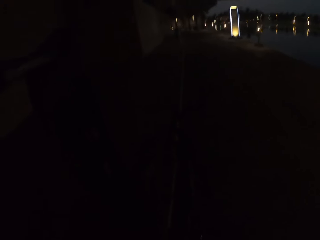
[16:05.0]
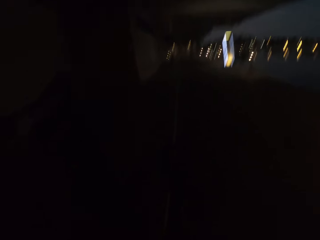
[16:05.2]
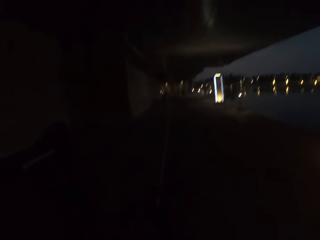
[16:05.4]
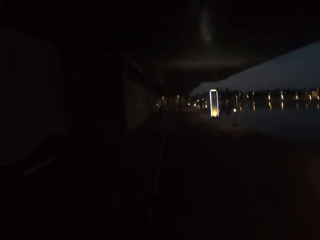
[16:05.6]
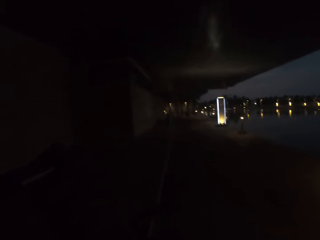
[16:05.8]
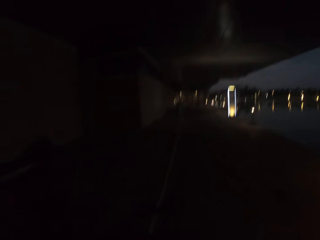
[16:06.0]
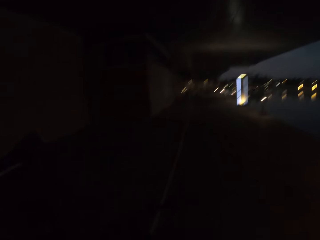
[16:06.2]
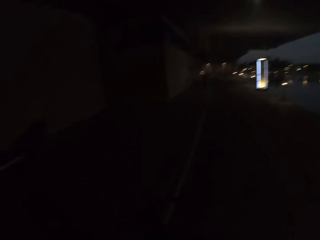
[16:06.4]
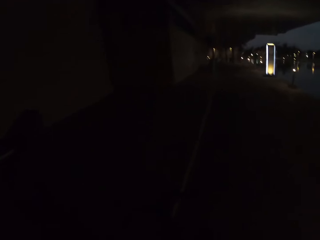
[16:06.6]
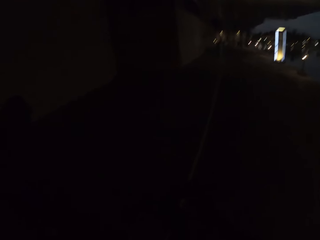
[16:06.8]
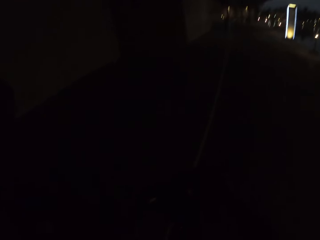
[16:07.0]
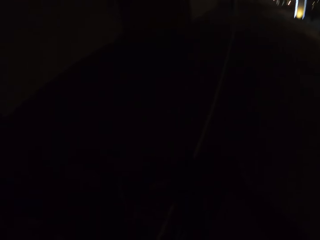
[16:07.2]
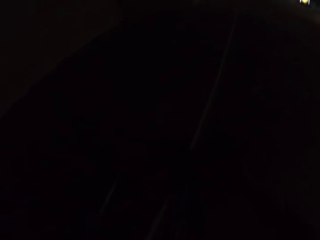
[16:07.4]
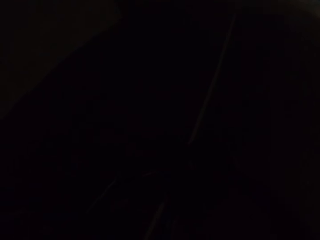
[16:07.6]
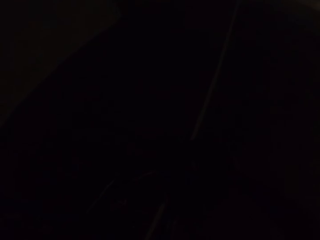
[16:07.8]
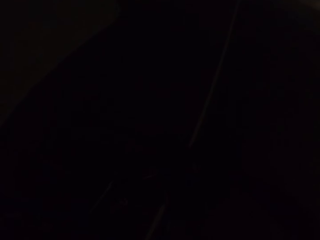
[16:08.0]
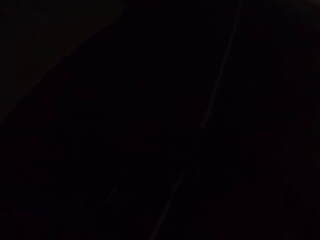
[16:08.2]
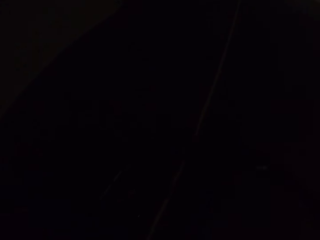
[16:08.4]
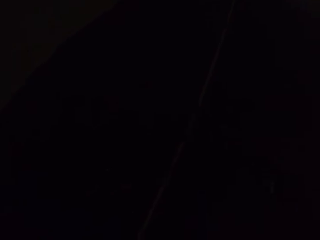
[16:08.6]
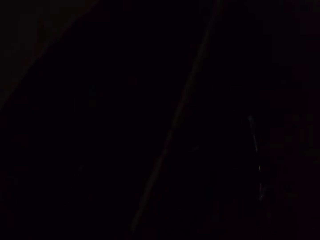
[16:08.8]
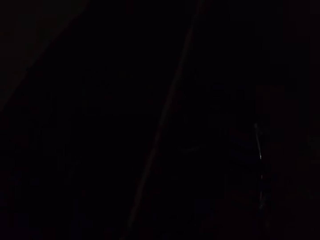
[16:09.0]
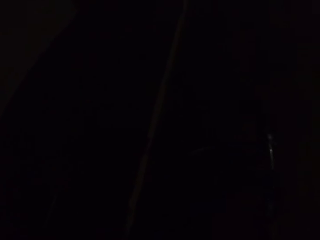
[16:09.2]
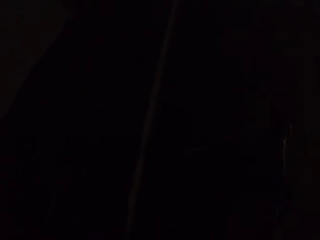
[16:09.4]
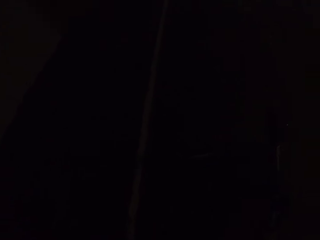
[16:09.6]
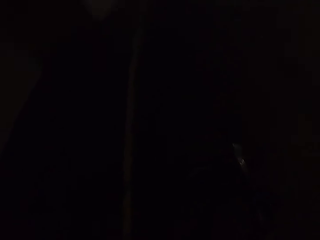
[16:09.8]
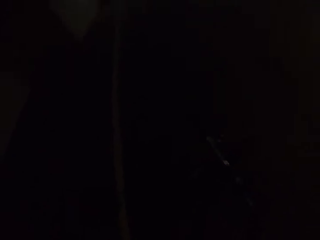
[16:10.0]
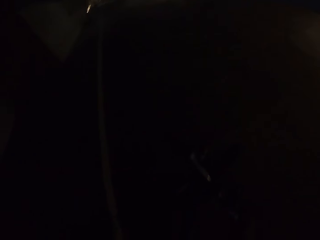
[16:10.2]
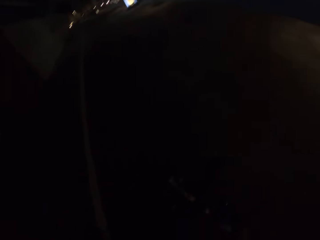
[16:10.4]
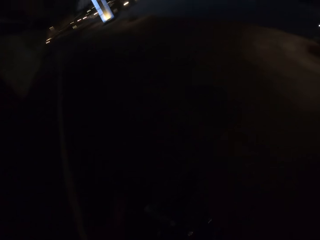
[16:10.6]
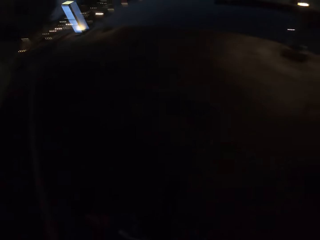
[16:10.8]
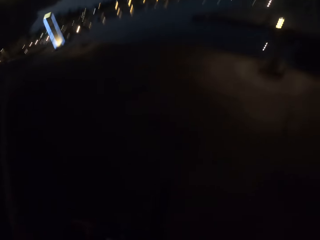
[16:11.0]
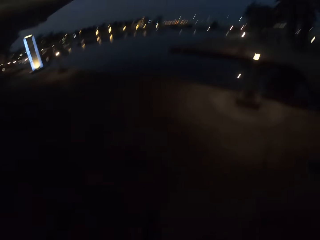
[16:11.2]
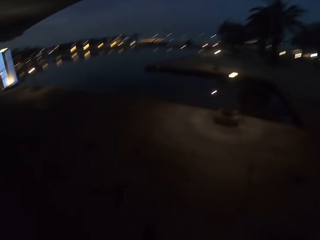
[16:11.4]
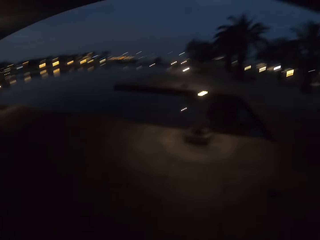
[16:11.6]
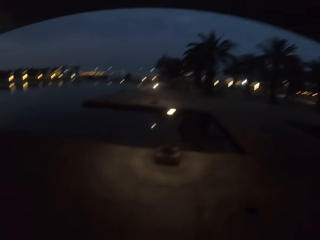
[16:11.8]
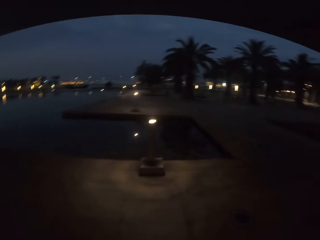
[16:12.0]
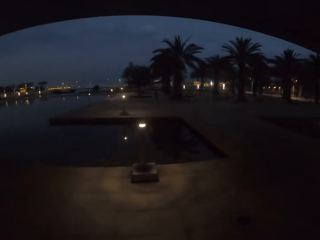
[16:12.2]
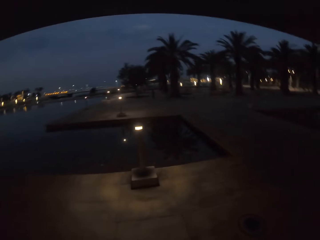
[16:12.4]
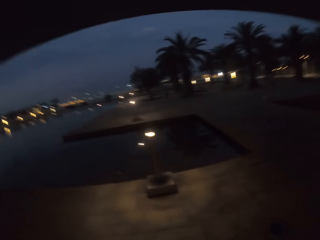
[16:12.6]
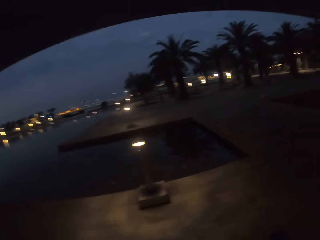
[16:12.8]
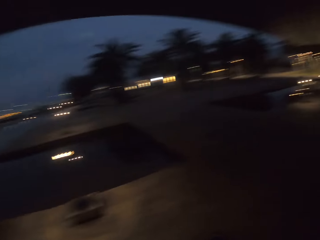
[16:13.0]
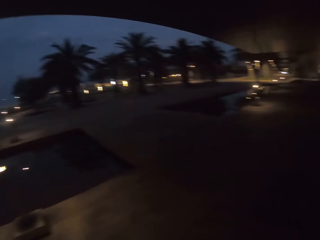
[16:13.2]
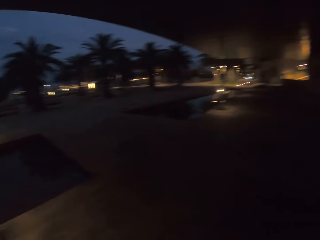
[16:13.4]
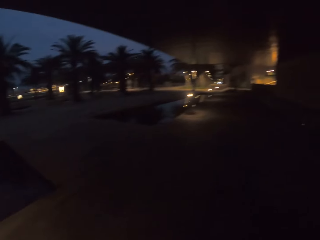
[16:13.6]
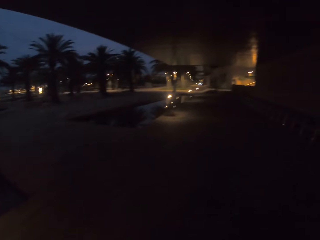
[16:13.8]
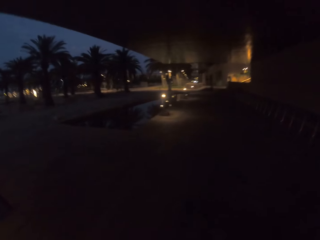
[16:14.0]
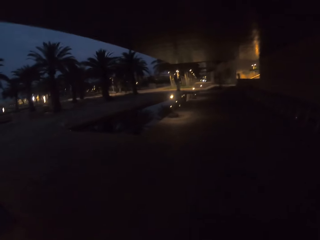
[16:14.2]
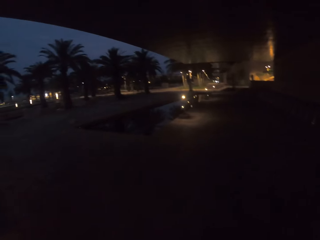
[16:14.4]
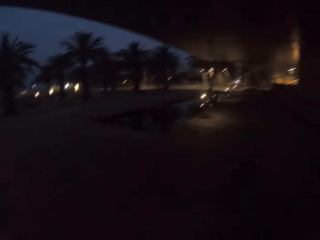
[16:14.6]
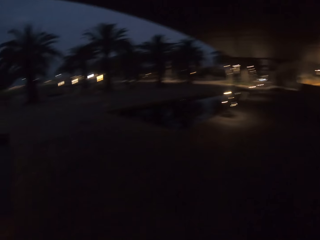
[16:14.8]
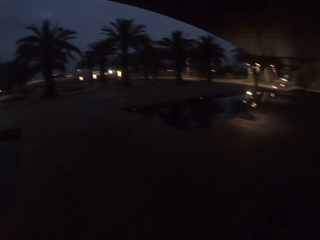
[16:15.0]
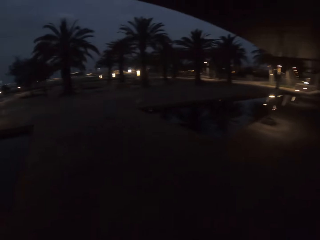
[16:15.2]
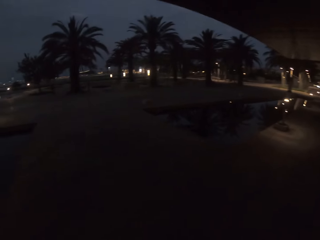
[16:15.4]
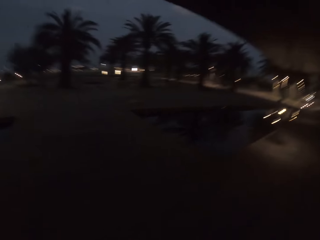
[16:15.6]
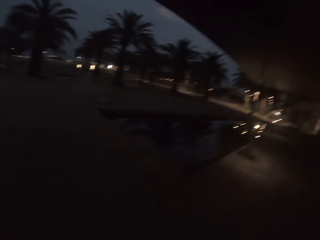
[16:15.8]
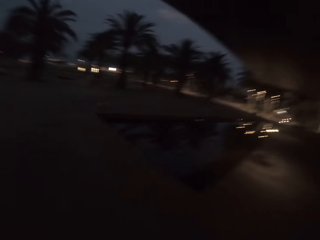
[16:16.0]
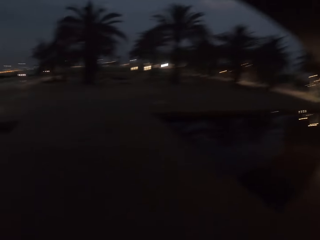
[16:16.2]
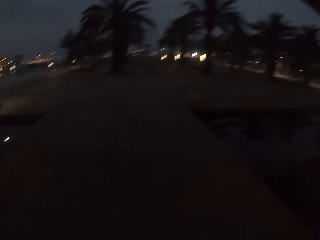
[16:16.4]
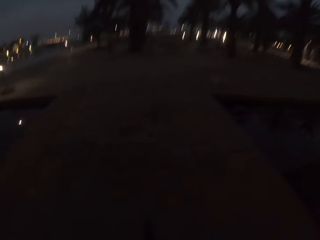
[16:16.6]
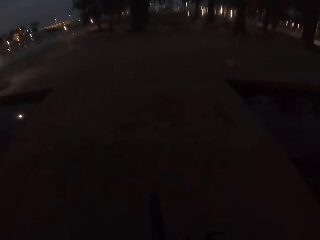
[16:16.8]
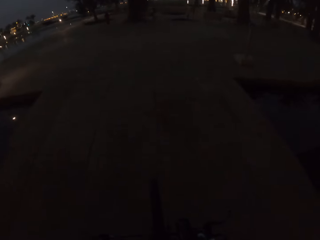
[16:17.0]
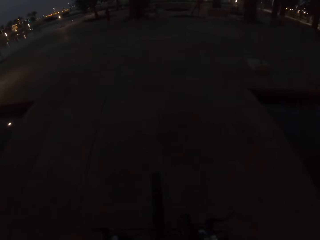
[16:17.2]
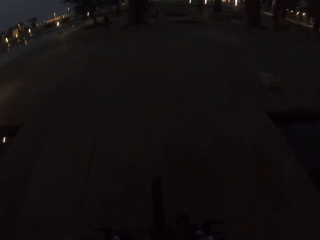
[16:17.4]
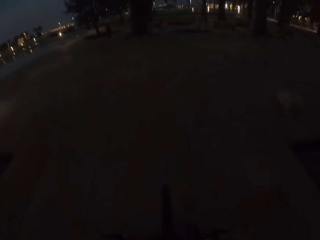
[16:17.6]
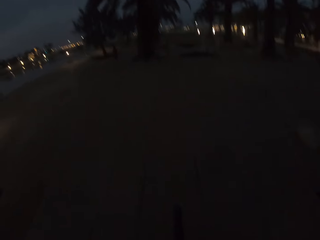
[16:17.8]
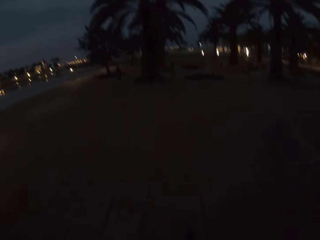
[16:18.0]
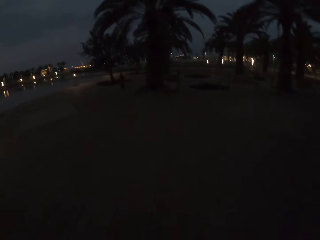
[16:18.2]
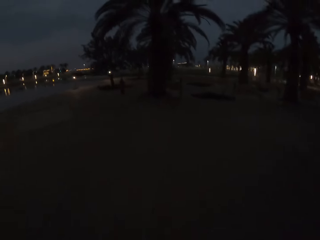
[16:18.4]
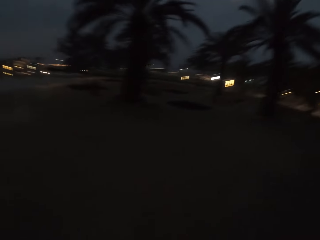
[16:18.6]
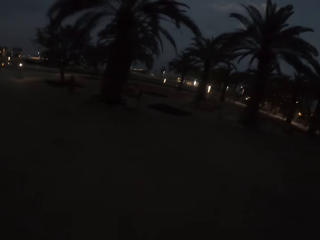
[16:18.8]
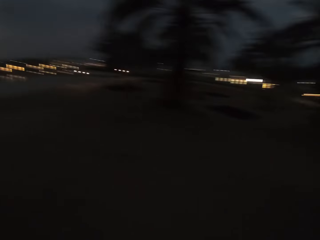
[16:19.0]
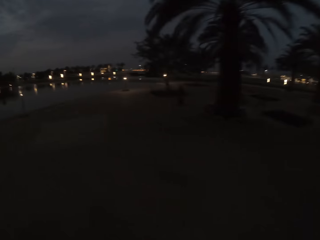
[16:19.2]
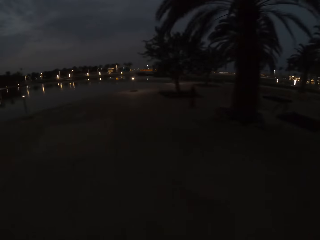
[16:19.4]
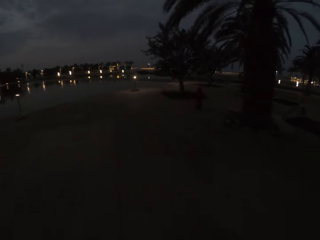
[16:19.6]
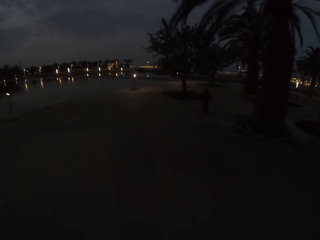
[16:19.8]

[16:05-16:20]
The camera wearer gets on the bike. They cycle the bike forward. They ride the bicycle.

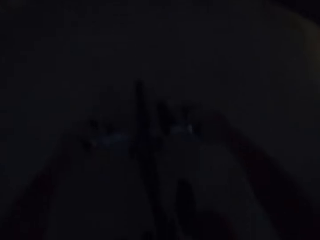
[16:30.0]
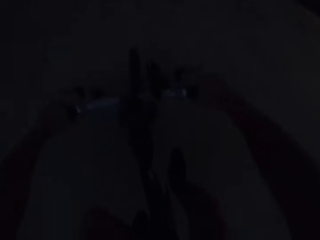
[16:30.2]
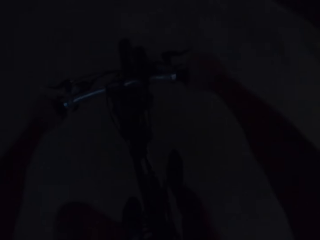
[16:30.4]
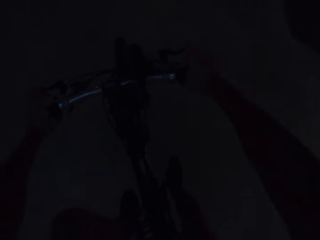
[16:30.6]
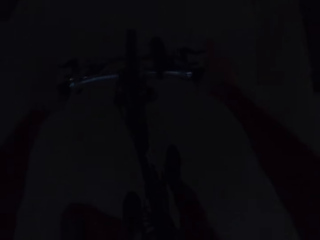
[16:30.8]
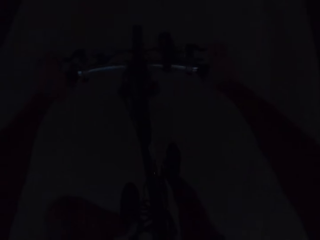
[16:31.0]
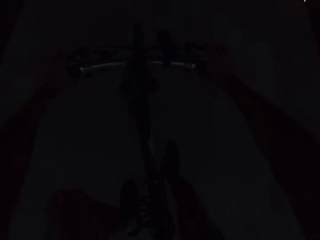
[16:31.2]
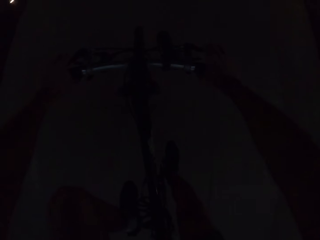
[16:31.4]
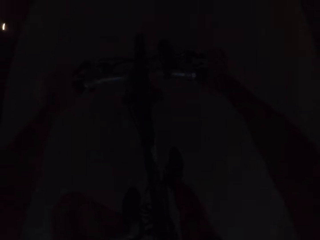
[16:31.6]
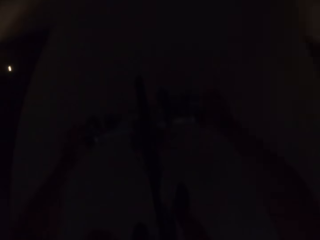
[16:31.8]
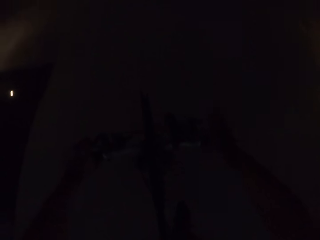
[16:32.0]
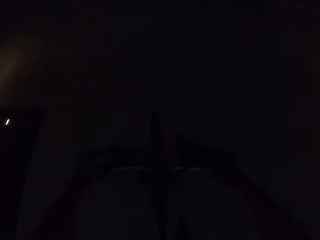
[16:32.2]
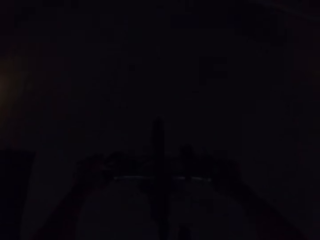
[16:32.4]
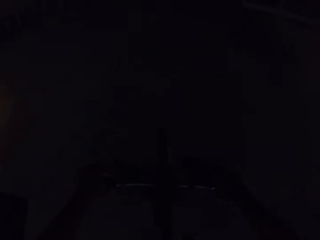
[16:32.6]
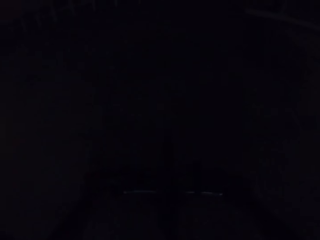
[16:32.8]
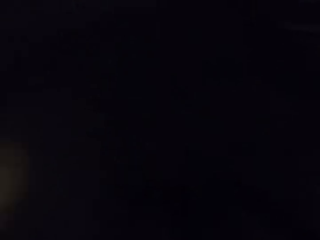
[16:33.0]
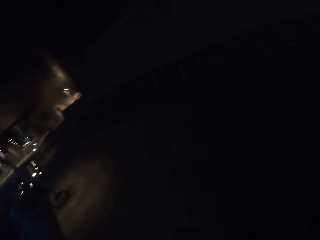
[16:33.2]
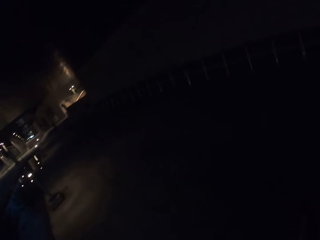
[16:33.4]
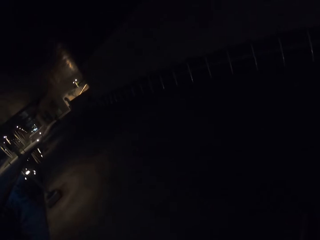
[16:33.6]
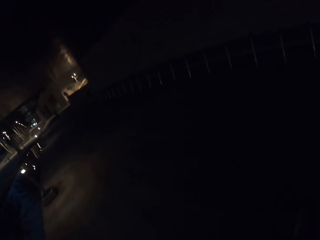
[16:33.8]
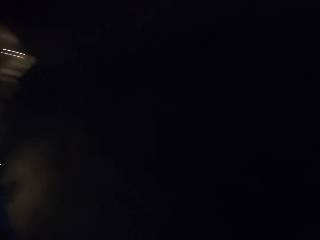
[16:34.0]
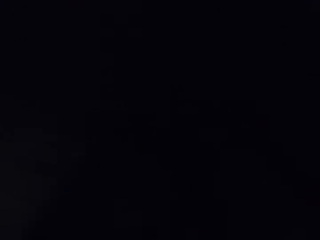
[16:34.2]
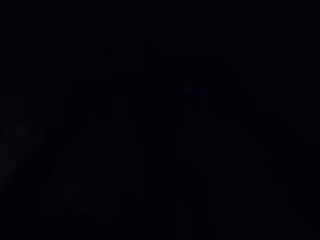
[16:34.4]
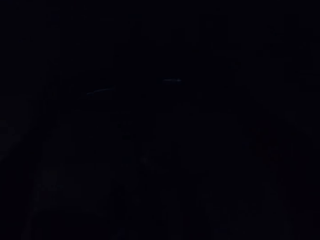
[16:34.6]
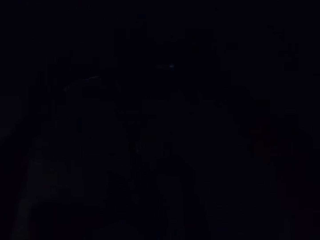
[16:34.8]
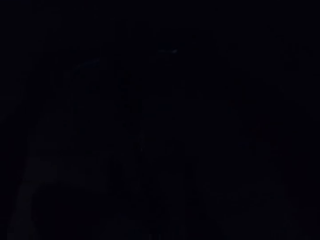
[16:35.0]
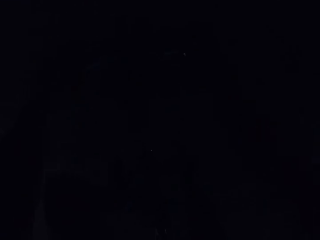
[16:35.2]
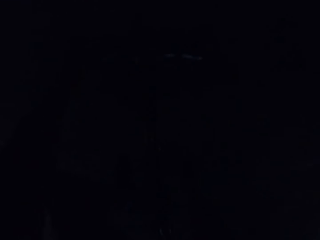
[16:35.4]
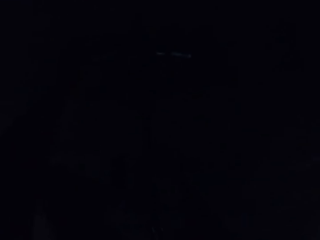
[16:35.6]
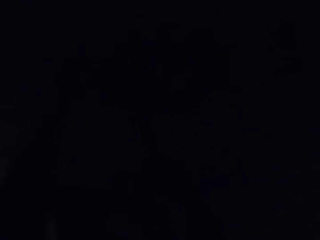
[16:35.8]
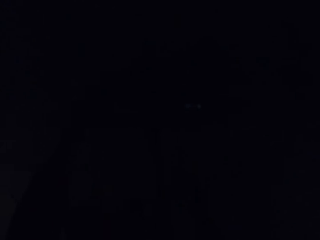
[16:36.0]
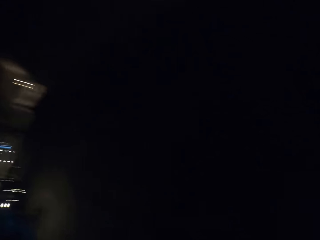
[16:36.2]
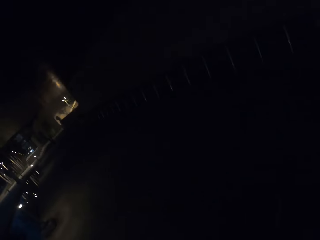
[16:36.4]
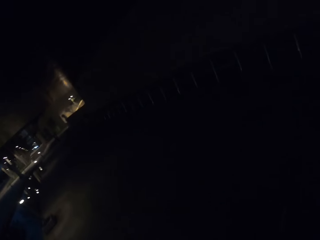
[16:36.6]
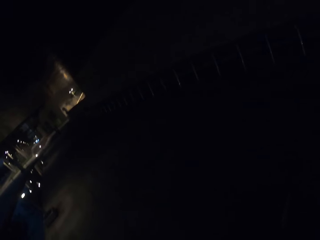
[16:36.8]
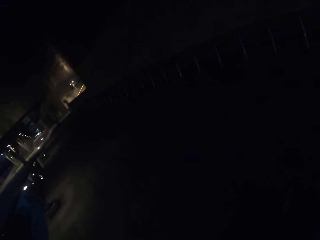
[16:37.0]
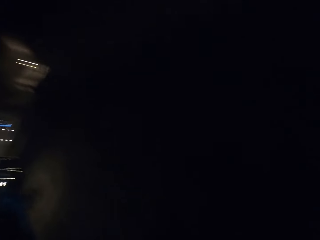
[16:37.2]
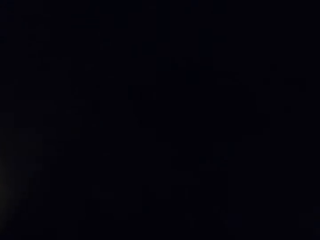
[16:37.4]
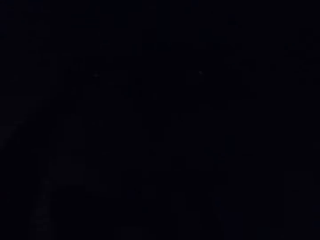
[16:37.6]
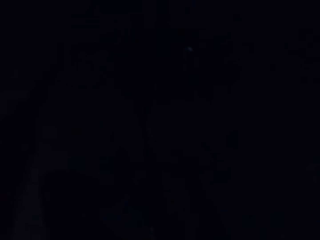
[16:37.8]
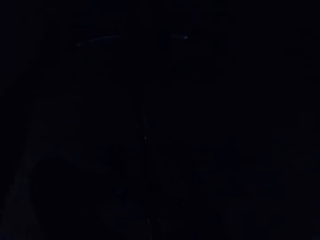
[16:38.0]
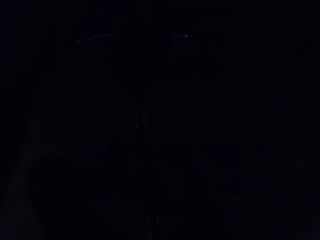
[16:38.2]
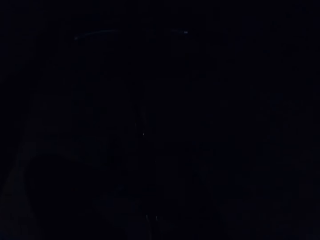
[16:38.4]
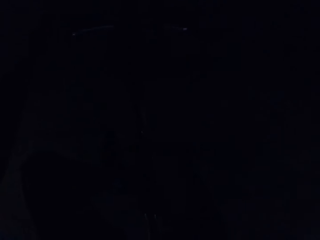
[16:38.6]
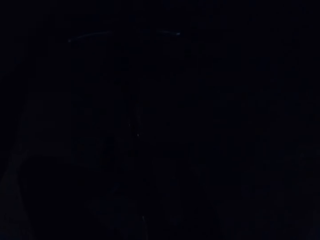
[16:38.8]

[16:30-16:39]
The camera wearer stops the bike. They look around.
